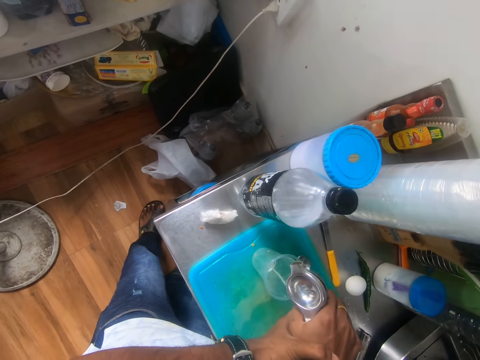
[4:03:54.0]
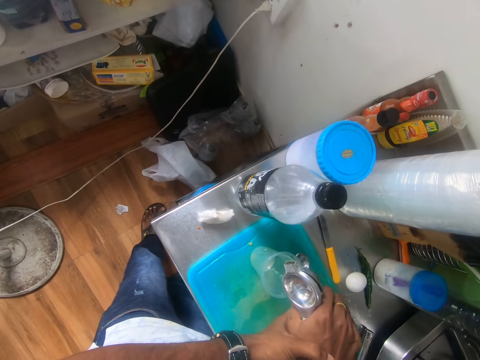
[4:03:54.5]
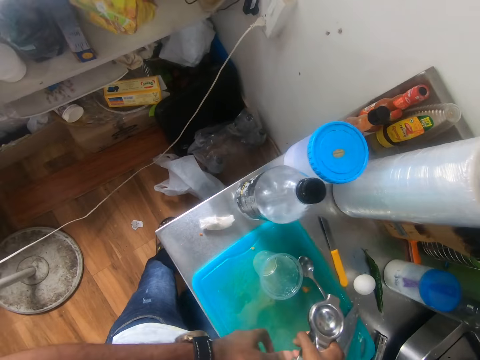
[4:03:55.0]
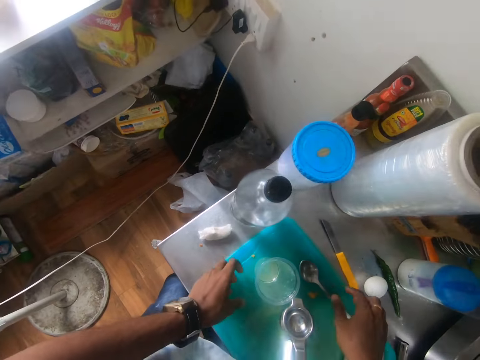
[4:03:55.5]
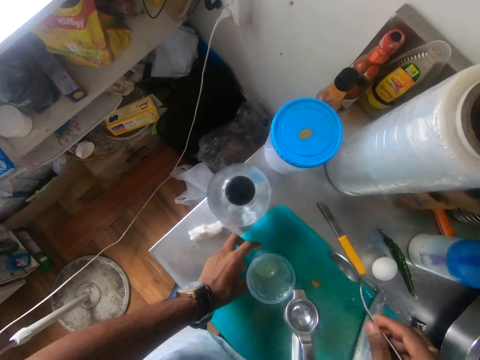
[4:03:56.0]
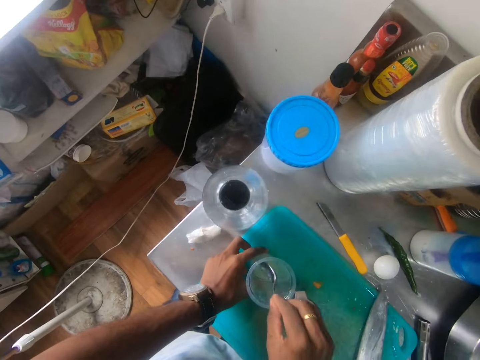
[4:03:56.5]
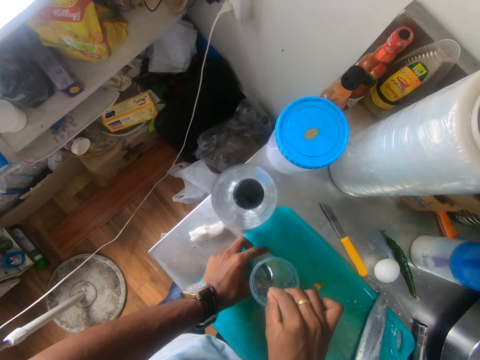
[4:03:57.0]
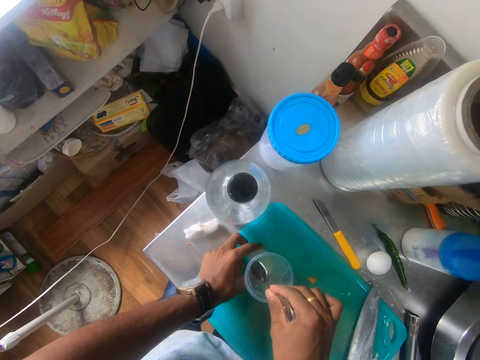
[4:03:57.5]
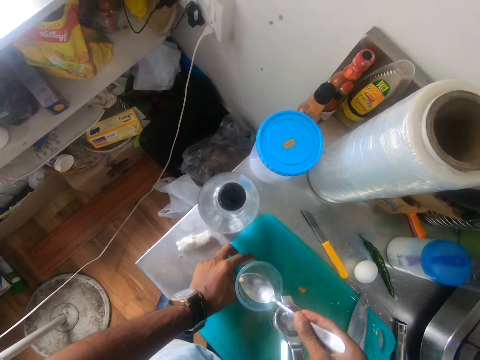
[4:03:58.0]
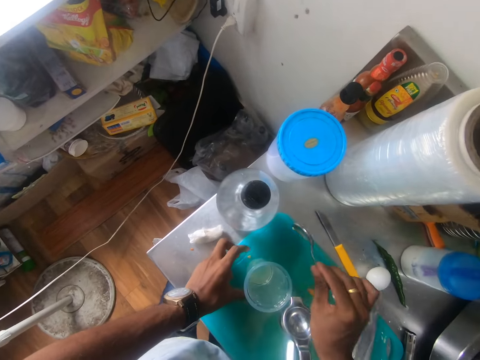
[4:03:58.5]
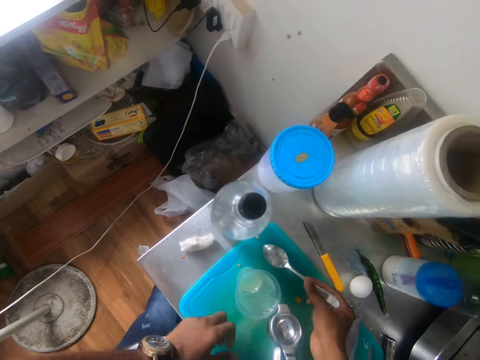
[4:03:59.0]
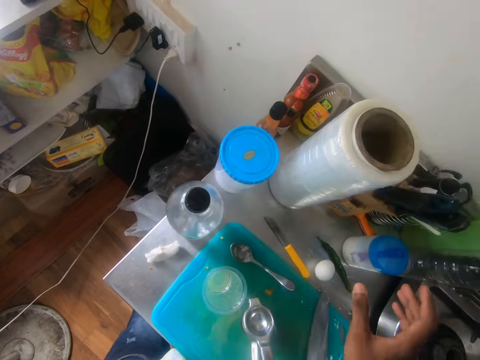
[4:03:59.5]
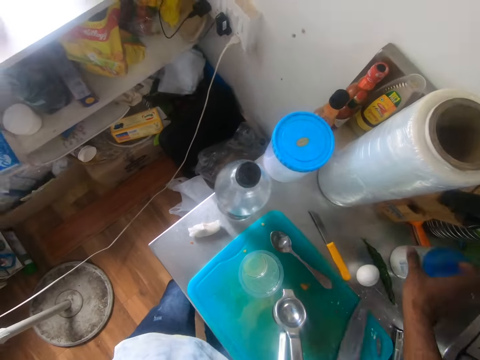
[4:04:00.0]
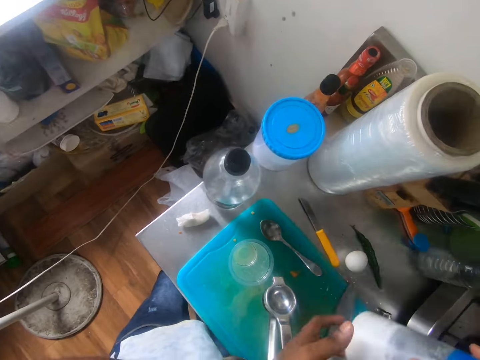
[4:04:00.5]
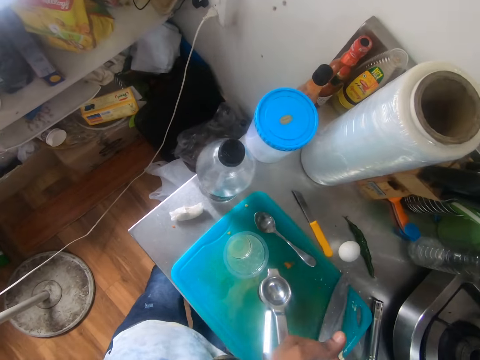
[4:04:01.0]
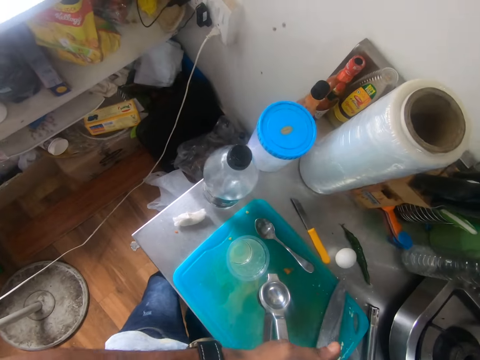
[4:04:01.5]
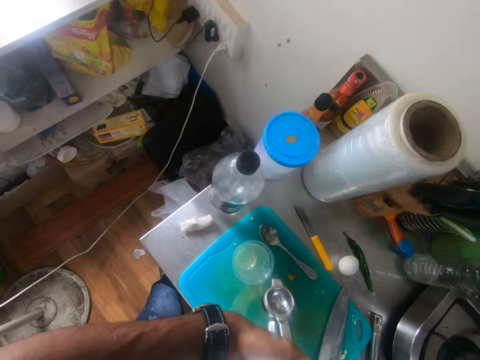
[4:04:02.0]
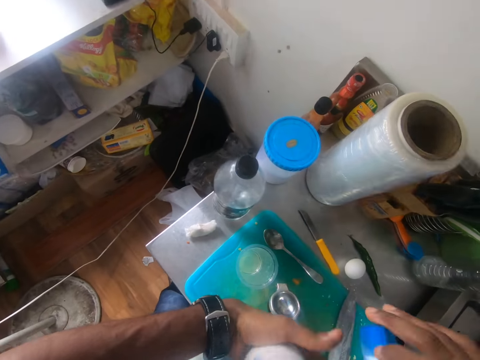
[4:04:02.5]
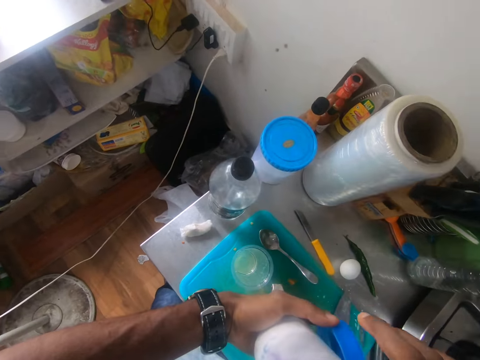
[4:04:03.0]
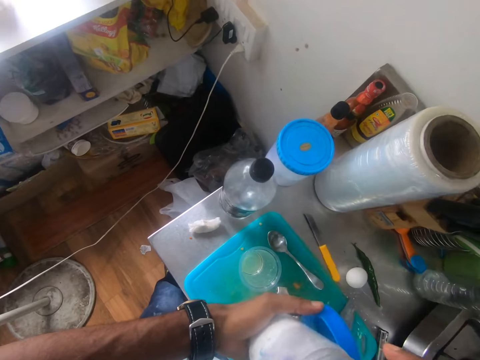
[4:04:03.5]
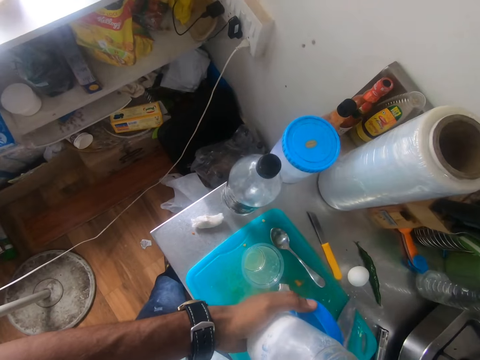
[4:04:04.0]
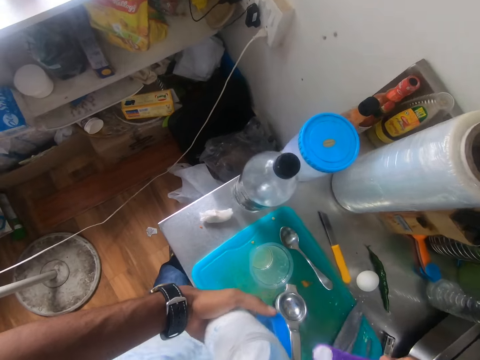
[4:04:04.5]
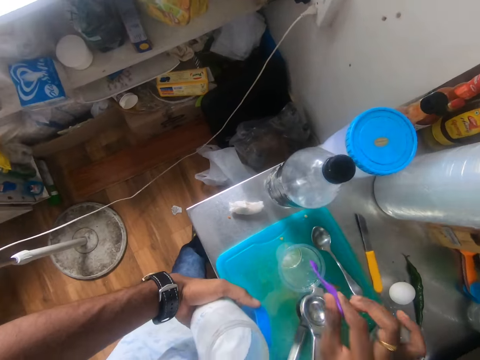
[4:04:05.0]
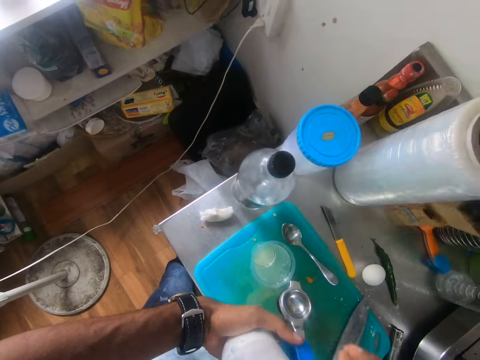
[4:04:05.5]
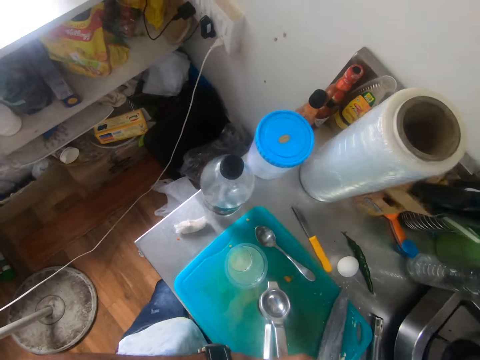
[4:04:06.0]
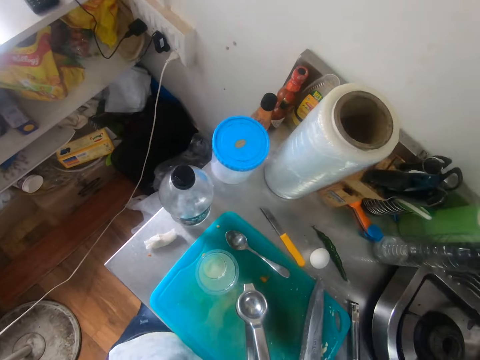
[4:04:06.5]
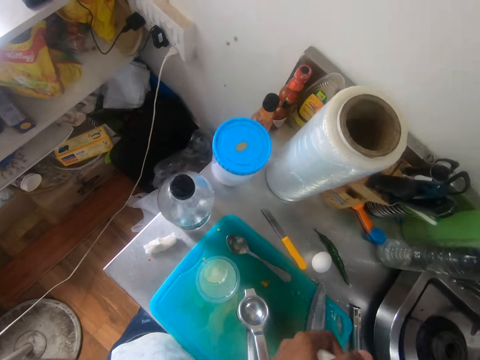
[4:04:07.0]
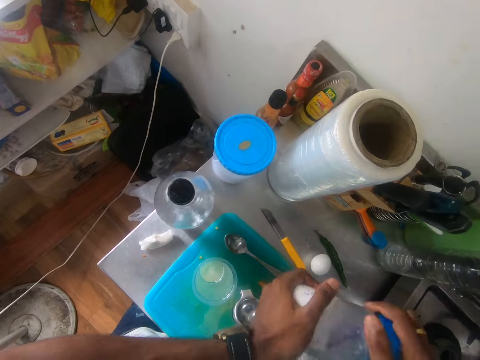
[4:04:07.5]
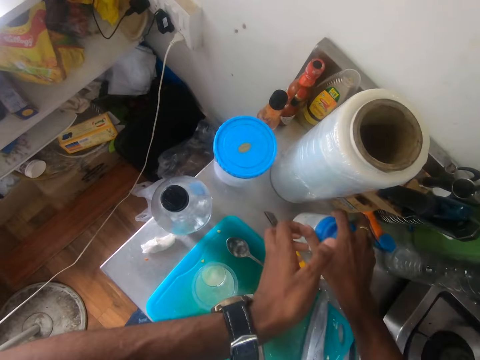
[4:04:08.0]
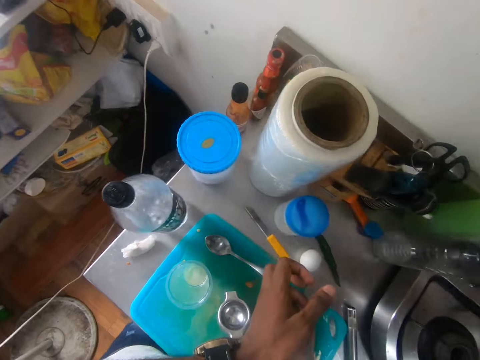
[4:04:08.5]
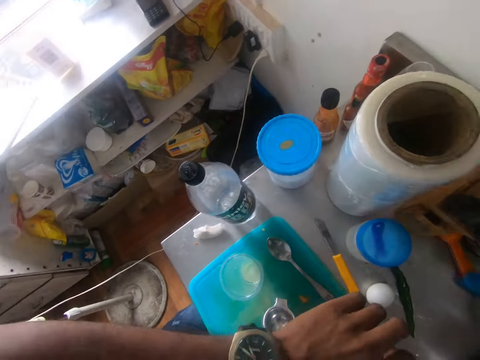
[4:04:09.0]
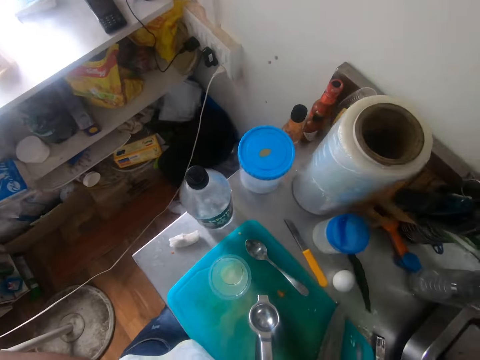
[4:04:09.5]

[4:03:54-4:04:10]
The camera wearer drops the lemon squeezer on the chopping board with his right hand. He picks up a spoon from the chopping board with his right hand. He holds the cup on the chopping board with his left hand. He removes the lime seed from the cup with the spoon in his right hand. He drops the seed on the chopping board from the spoon in his right hand. He places the spoon on the chopping board with his right hand. He picks up a salt container from the table with his right hand. He holds the salt container with his hands. He interacts with a man. He passes the cover of the salt container from his right hand to his left. He pours a spoonful of salt in a spoon into the cup with his right hand. He takes the cover of the salt container from his left hand with his right hand. He holds the salt container with his hands. He drops the salt container on the table with his right hand.

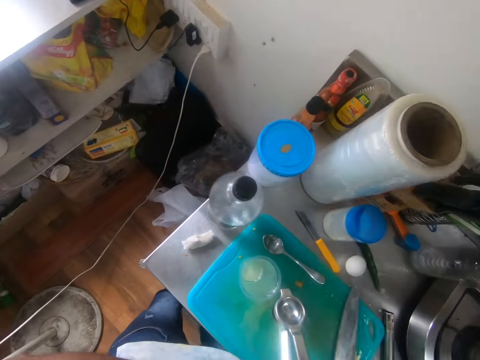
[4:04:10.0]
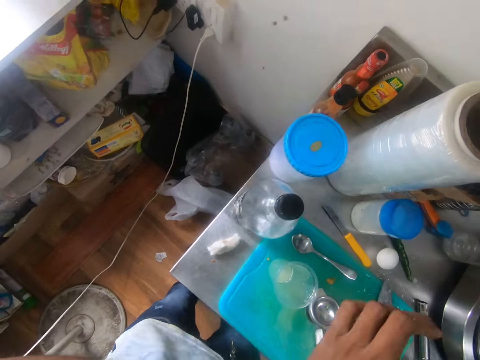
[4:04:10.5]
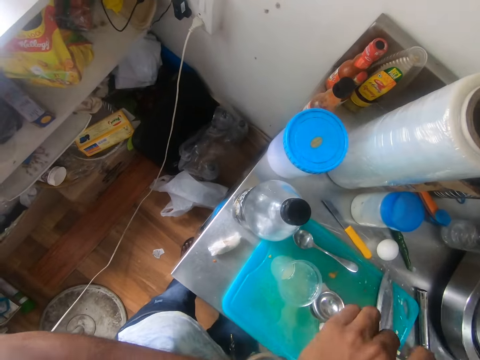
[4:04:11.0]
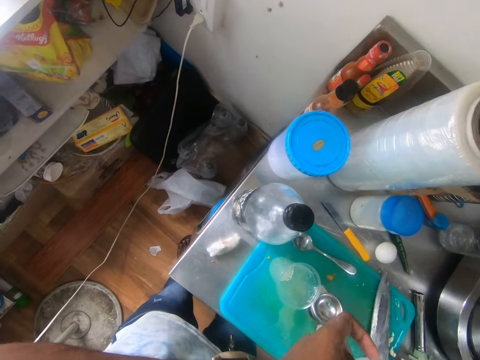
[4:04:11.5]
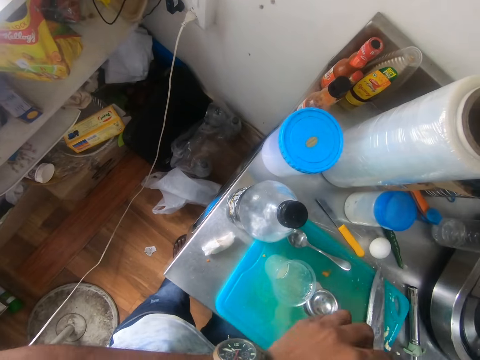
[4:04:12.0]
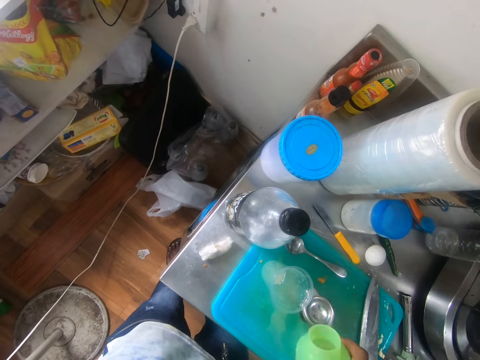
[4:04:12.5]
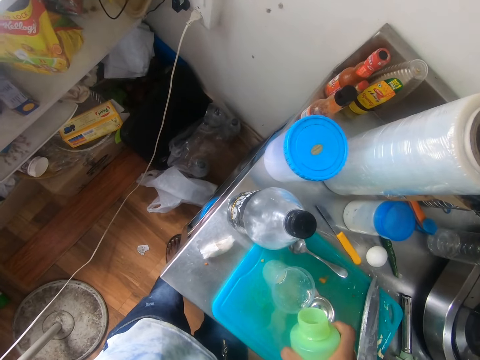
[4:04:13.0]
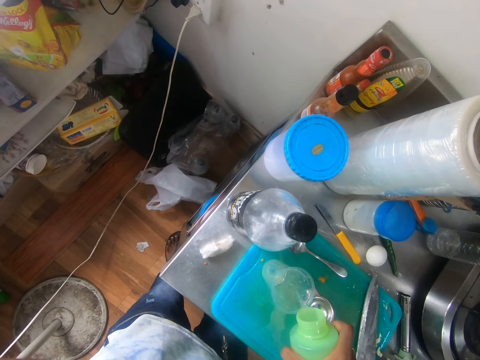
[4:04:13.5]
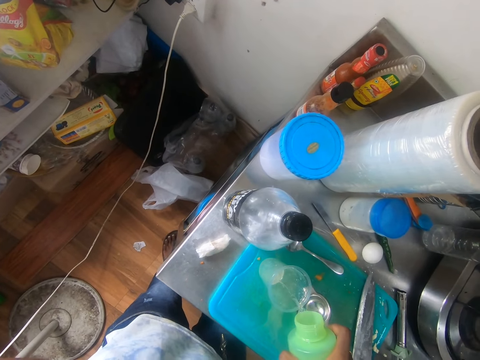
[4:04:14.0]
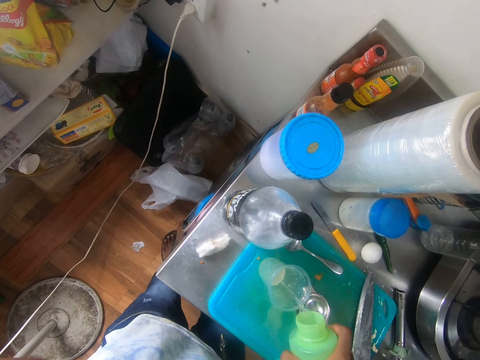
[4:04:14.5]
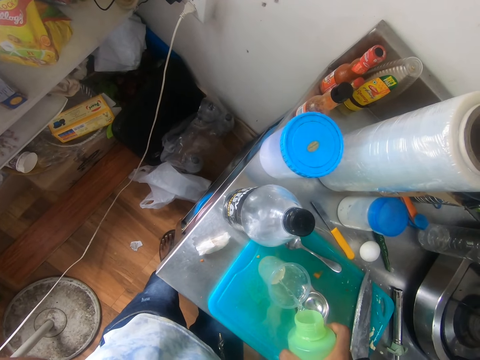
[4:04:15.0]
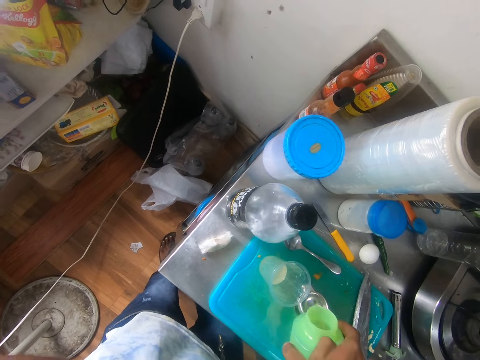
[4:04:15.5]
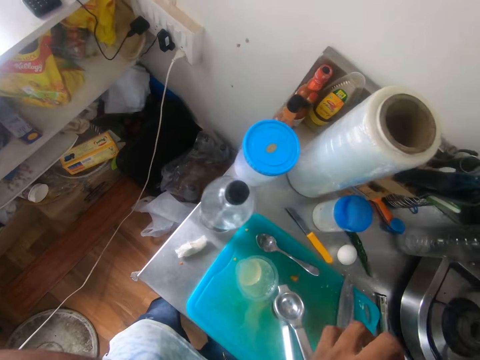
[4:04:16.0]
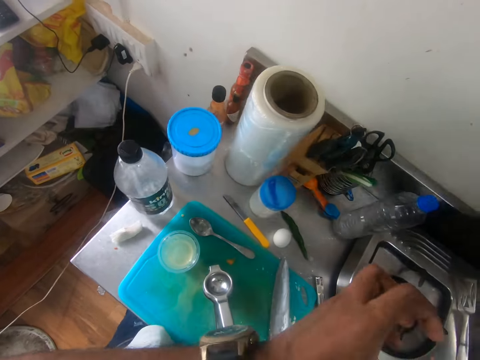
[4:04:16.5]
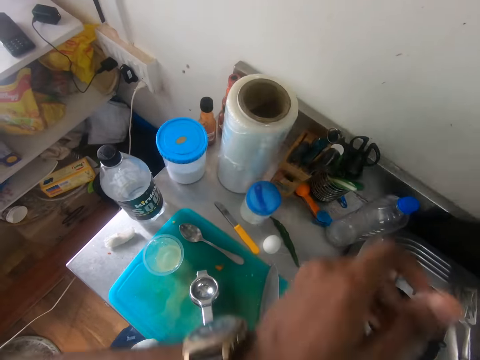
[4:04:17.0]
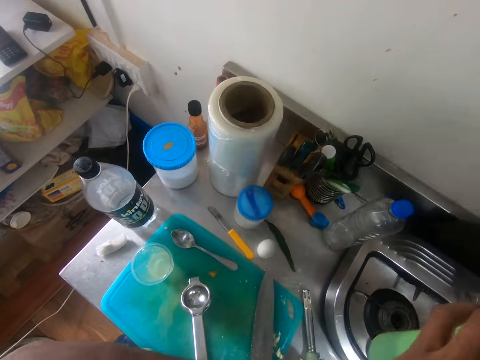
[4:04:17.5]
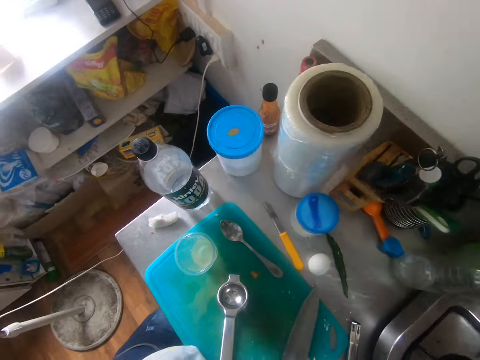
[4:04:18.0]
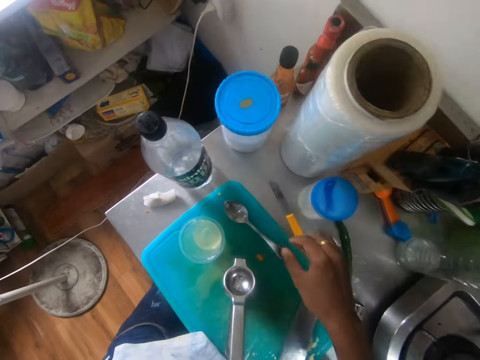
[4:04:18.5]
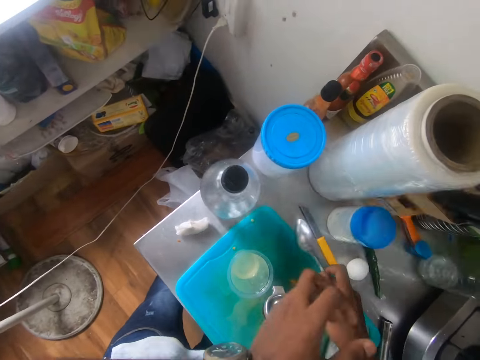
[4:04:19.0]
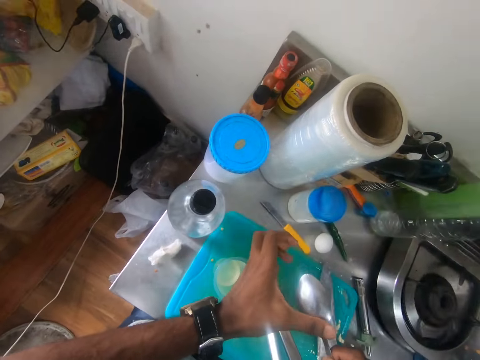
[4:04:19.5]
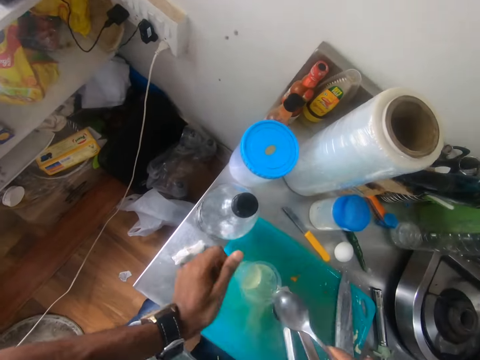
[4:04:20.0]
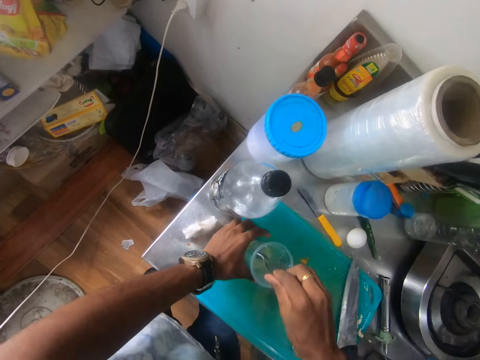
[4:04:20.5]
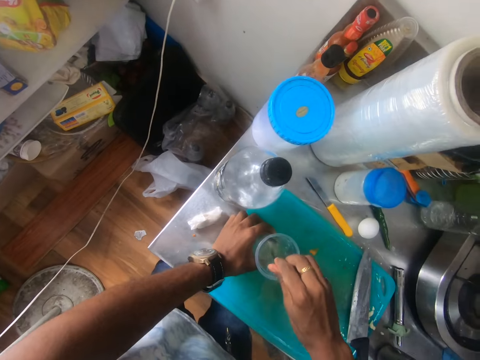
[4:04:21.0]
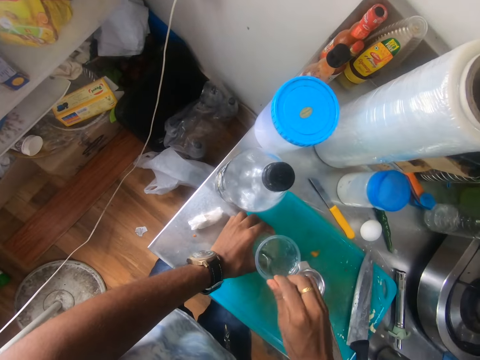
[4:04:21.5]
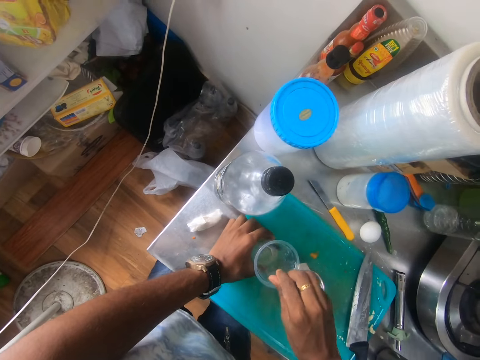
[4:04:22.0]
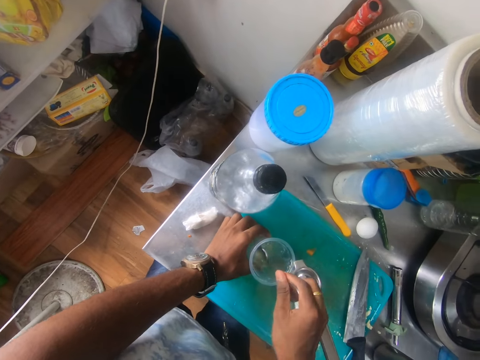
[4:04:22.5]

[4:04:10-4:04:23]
The camera wearer opens a bottle in his right hand with his left hand. He pours water into the cup from the bottle in his right hand. He closes the bottle in his right hand with his left hand. He drops the bottle on the table with his right hand. He picks up the spoon from the chopping board with his right hand. He interacts with a man on the phone. He wipes the spoon in his right hand with his left hand. He mixes the juice in the cup with the spoon in his right hand. He holds the cup on the chopping board with his left hand.
